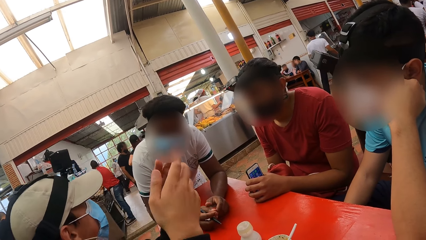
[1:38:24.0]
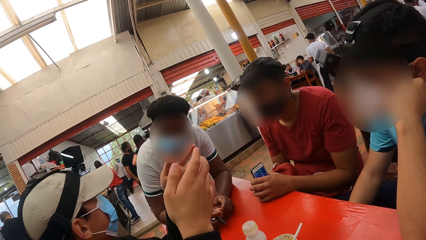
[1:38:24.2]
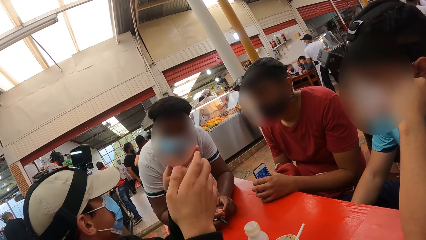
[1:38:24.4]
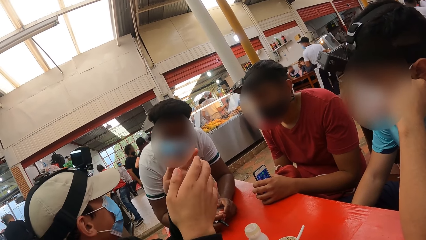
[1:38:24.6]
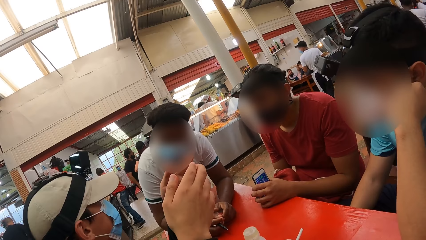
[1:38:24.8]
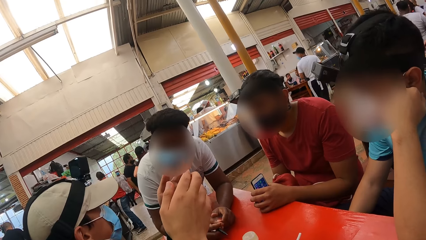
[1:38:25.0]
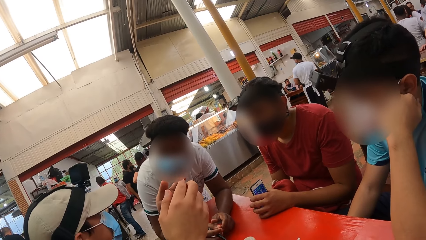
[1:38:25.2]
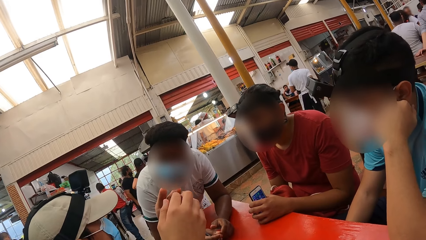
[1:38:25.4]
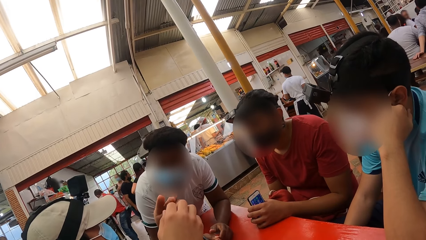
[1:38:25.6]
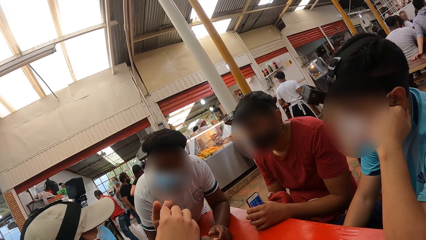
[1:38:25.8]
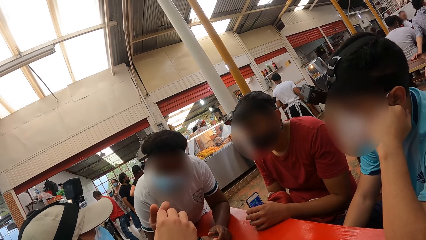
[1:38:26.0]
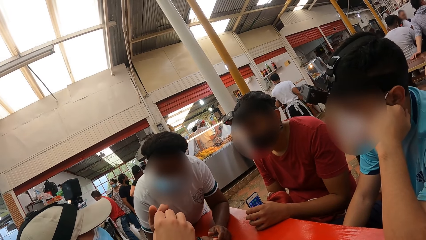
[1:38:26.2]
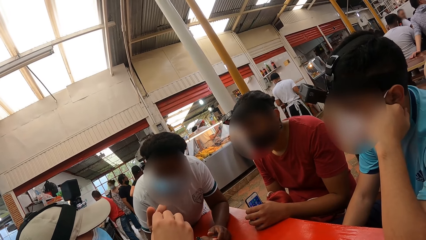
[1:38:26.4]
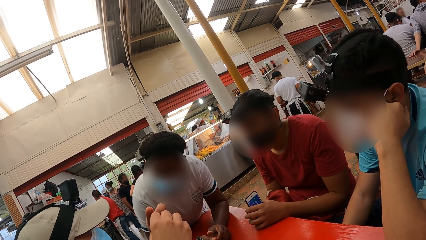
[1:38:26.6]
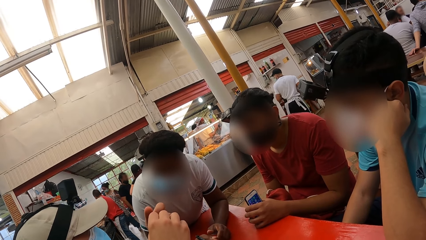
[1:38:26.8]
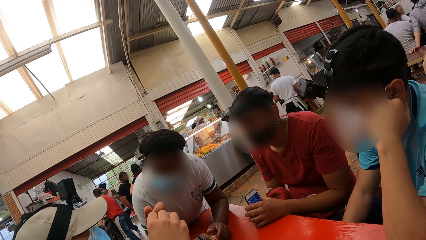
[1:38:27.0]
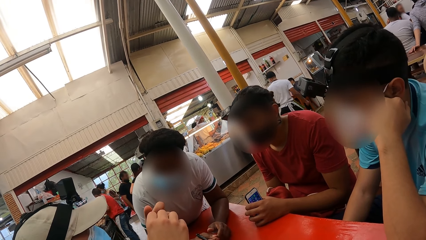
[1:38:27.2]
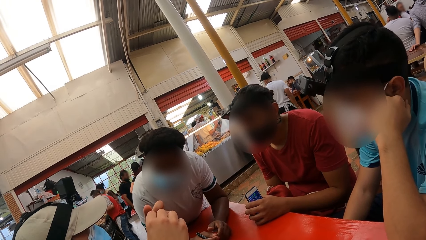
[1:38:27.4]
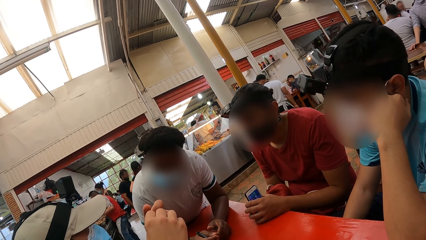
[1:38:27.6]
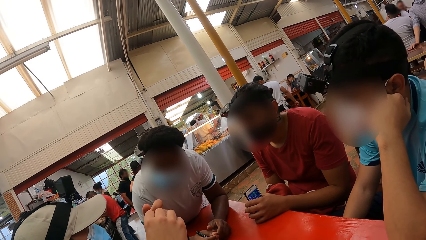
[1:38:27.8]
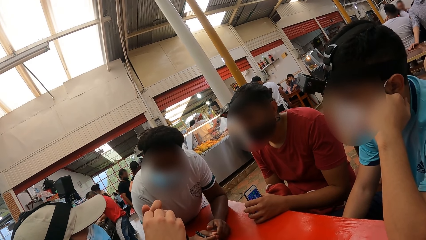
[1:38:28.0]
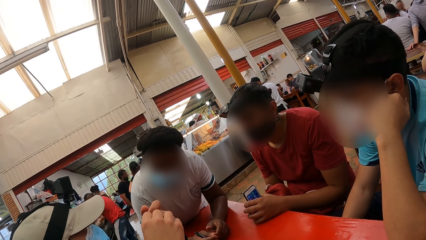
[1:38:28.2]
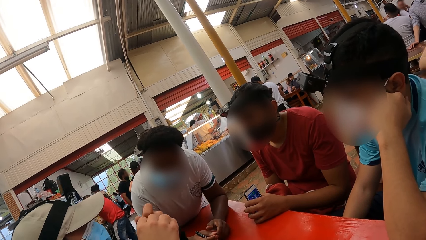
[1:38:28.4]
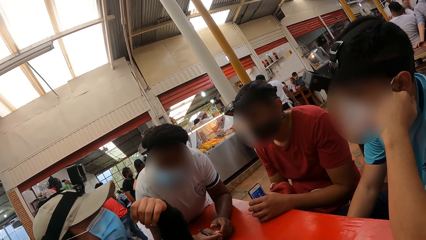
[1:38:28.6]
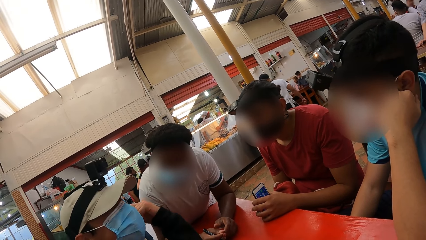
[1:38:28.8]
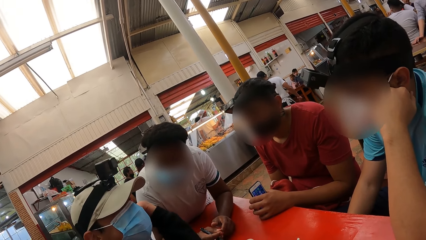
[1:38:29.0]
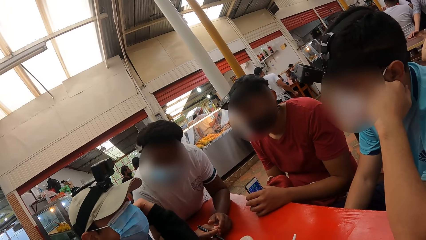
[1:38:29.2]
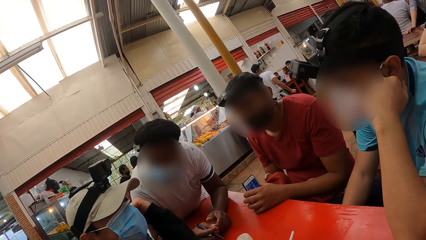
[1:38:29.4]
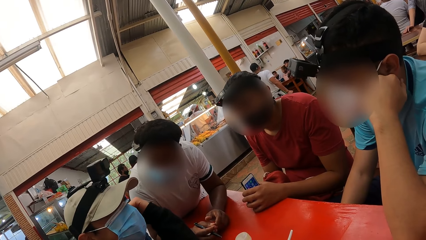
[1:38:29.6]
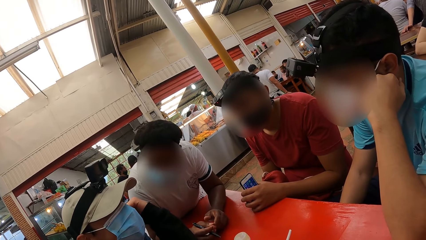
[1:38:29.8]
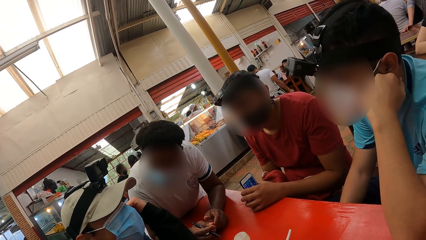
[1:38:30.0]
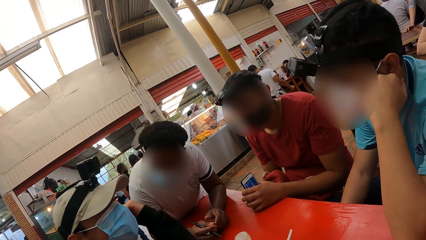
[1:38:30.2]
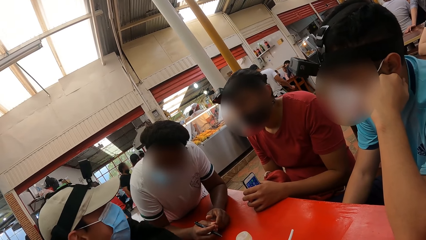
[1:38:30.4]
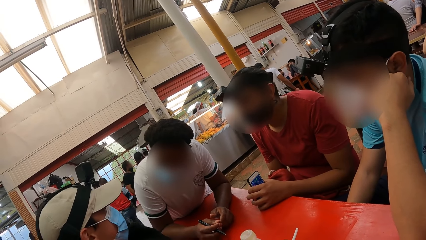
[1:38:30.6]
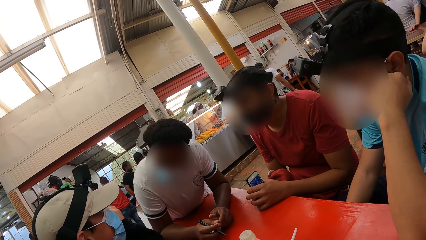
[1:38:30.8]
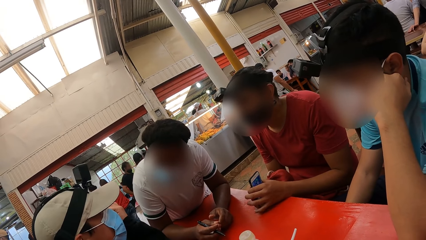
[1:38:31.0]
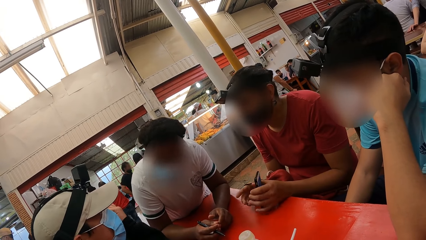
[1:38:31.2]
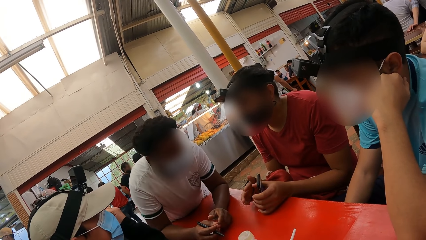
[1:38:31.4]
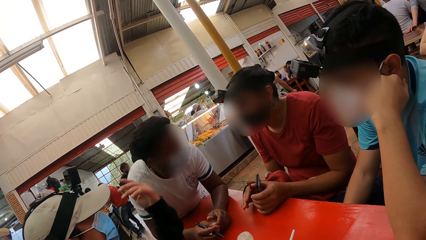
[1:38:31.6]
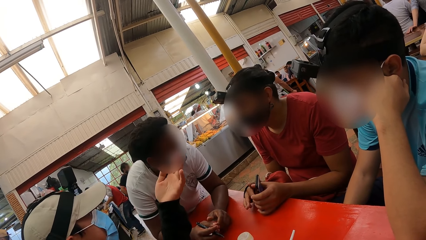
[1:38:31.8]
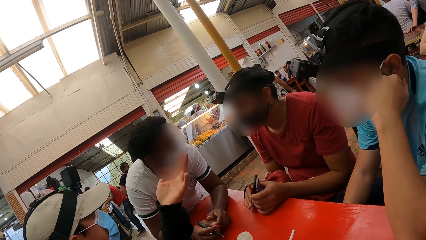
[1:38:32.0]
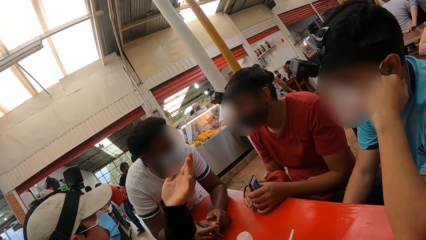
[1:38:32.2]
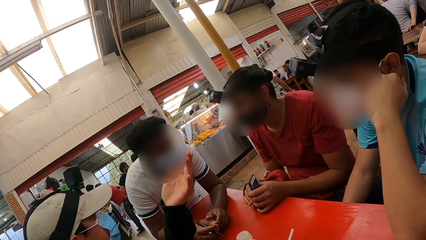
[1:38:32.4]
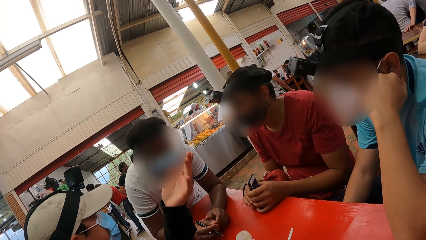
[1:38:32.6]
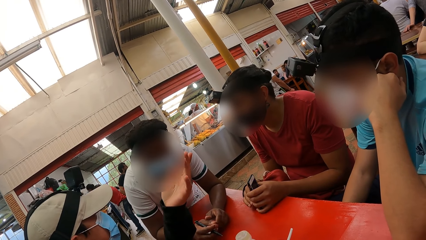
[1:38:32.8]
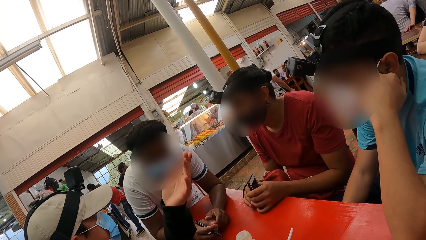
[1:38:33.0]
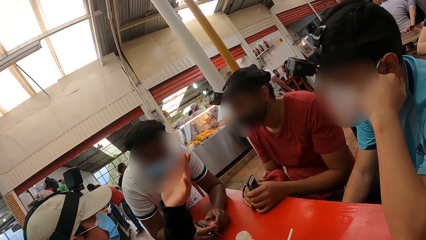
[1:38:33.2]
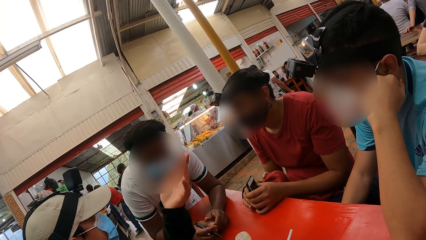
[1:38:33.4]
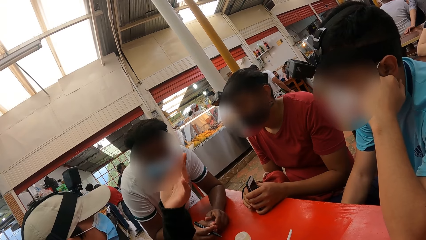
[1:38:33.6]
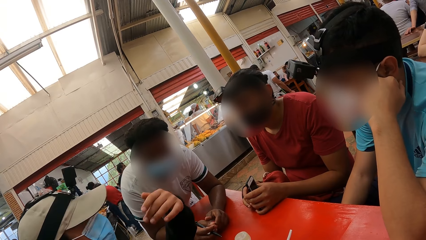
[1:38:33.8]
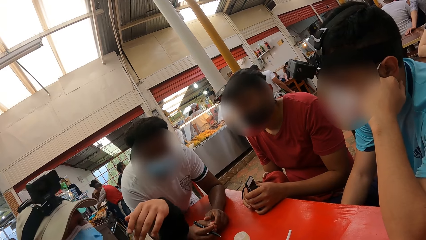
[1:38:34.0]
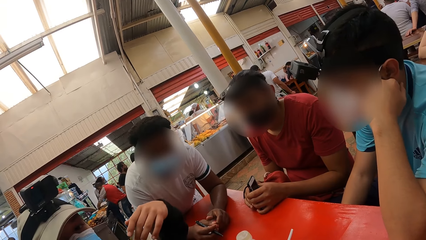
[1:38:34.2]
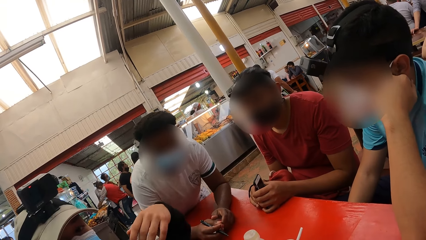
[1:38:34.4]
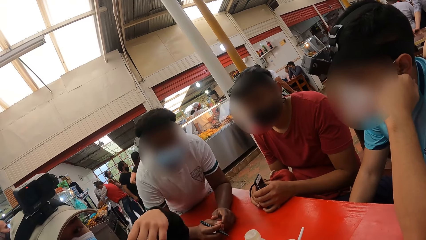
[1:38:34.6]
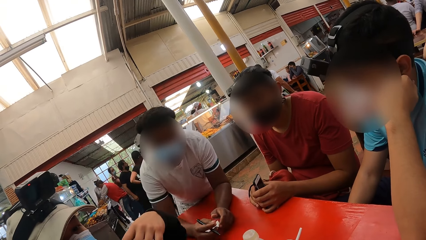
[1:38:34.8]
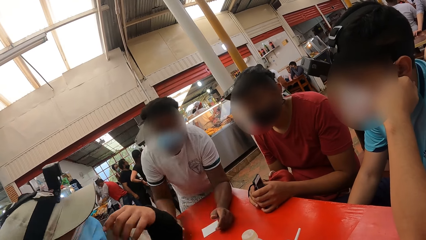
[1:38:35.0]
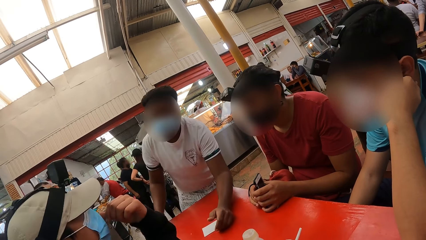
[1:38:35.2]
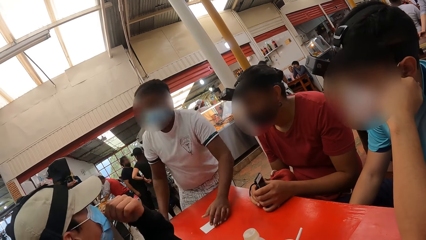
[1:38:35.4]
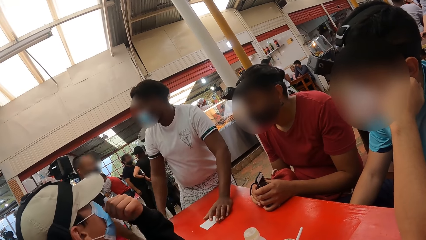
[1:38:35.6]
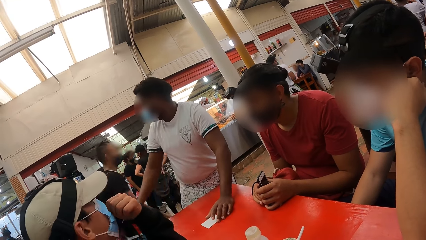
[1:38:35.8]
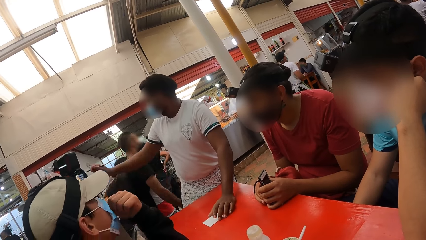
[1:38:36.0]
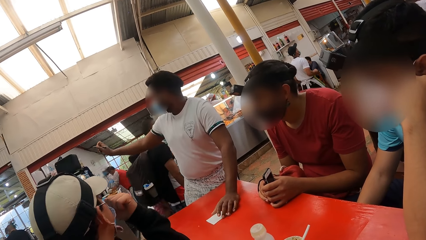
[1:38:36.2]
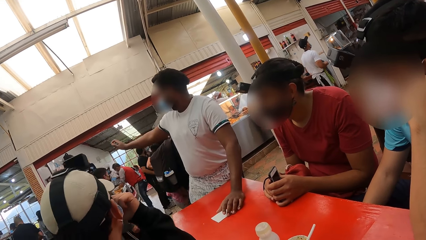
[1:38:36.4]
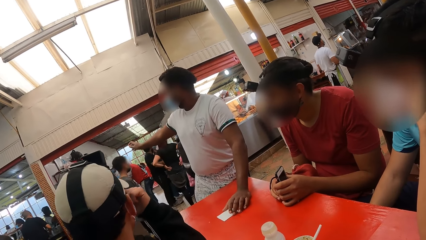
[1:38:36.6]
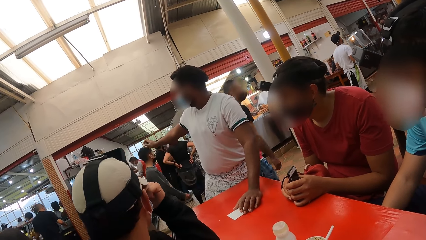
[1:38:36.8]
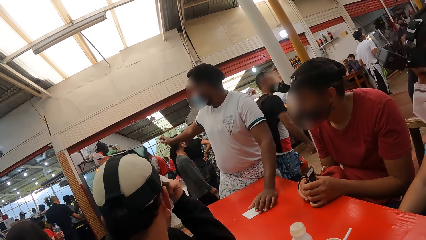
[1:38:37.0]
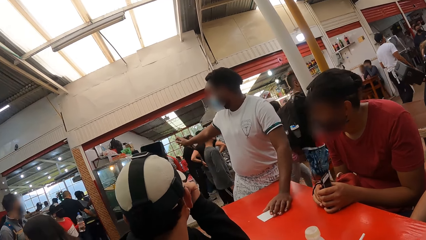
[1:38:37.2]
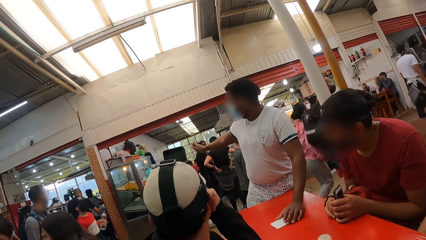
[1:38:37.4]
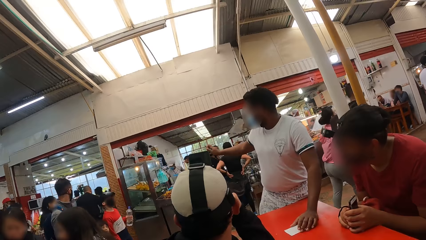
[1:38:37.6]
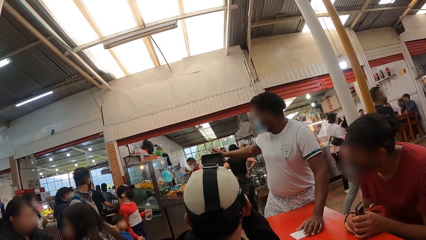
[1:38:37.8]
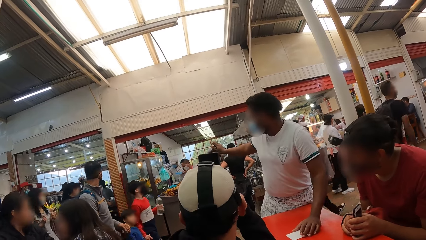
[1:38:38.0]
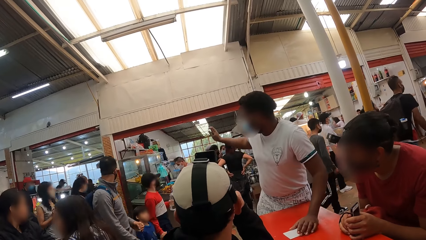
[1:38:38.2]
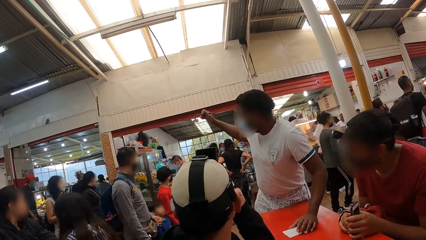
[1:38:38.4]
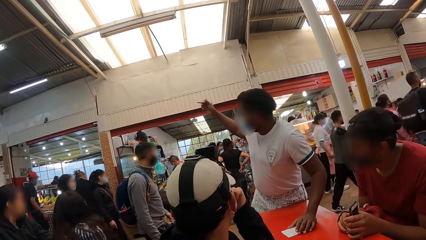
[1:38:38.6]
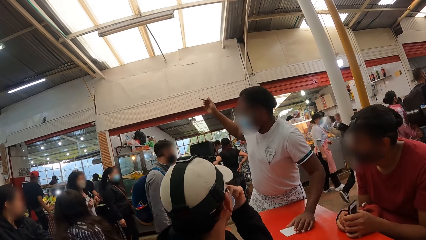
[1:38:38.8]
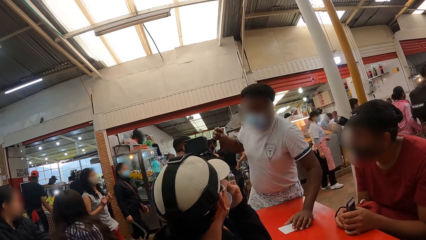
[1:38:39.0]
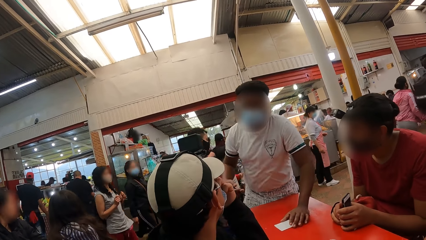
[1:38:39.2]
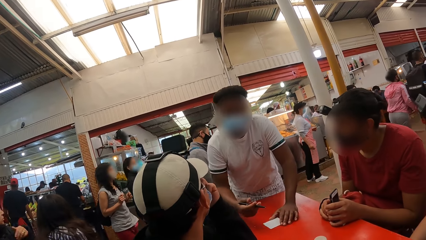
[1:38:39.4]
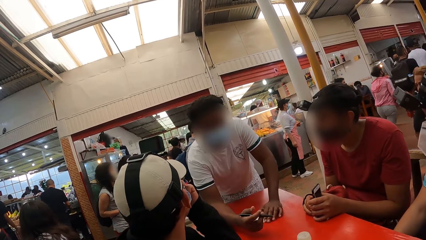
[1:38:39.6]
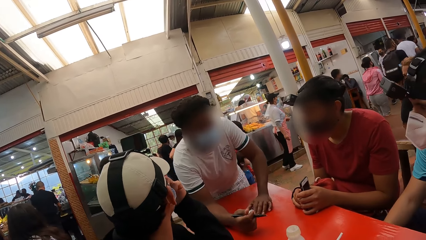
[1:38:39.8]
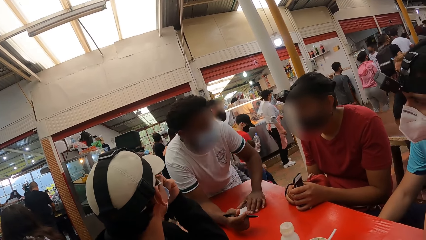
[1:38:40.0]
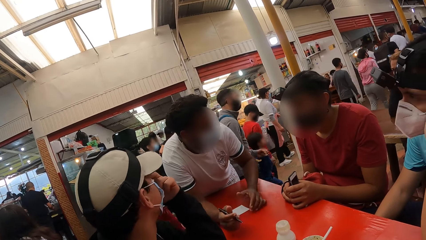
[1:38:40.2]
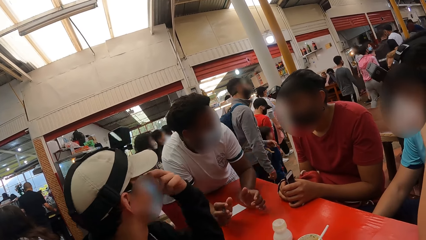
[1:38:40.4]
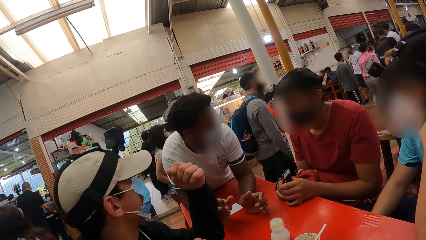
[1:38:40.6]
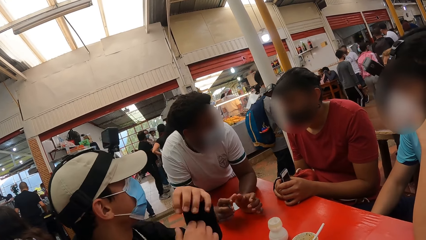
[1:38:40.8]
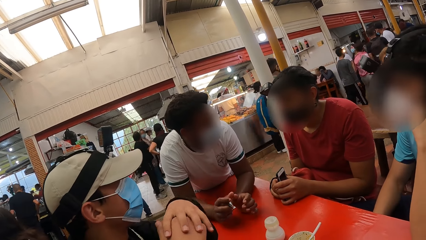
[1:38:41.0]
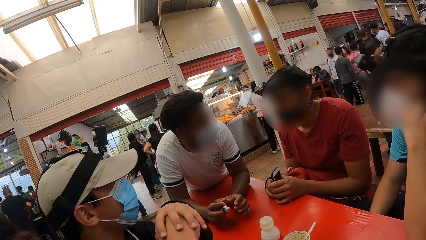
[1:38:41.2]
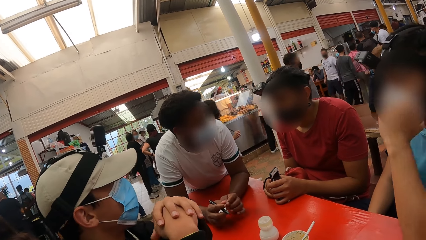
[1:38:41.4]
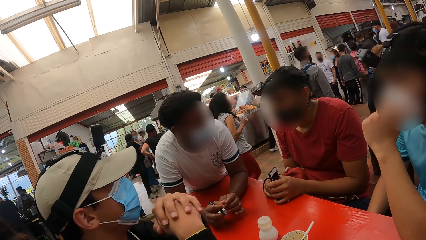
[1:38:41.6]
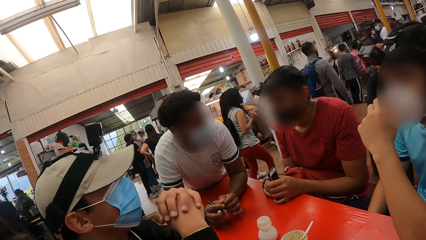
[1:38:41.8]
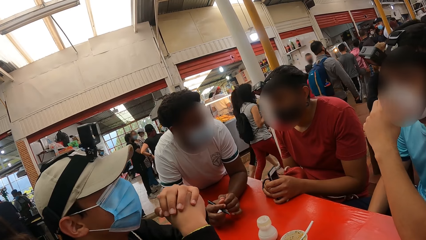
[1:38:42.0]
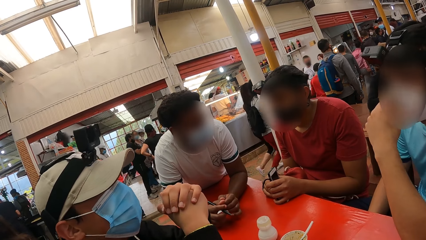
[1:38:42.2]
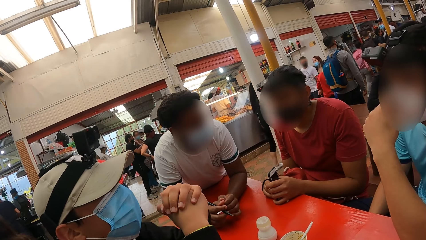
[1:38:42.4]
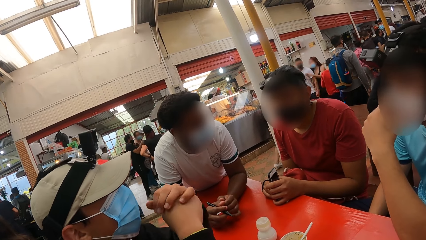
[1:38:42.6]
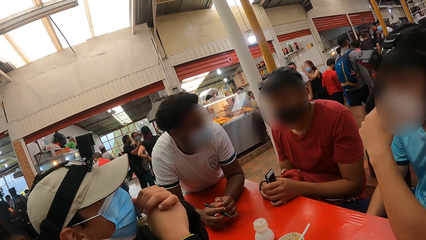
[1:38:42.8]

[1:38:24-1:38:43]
A man talks to a person. The man interacts with the guys. The man moves towards another man. The man talks to the person. The person taps the phone. The man stretches the left hand. The other man points to the table with a bench with his right hand. The other man puts a hand on the table. The first man removes a hand from the nose. The other man interacts with the guys. Another person moves the left hand.
